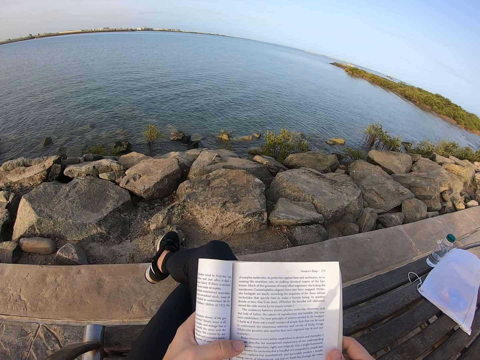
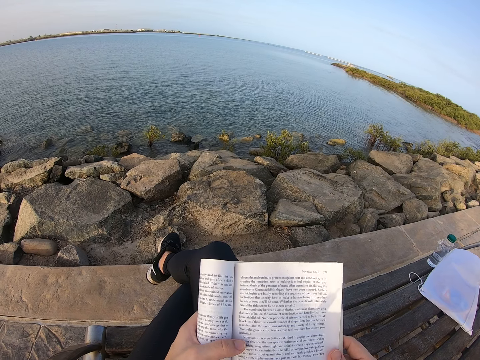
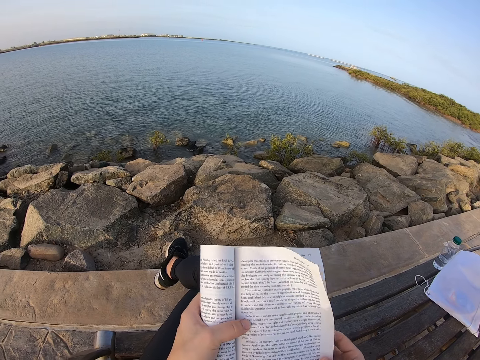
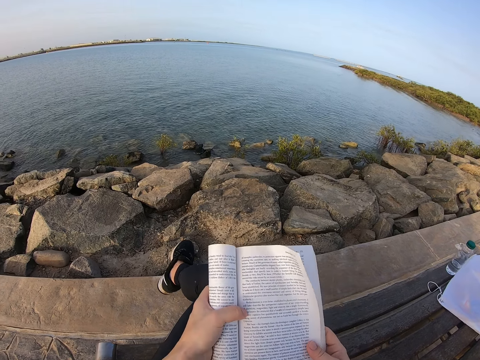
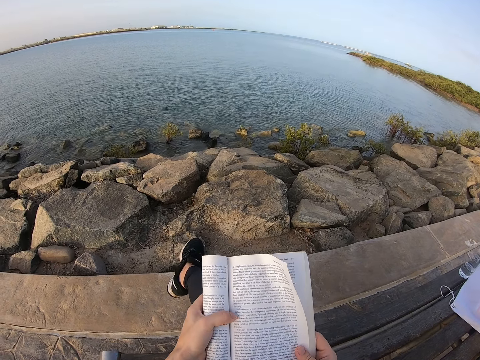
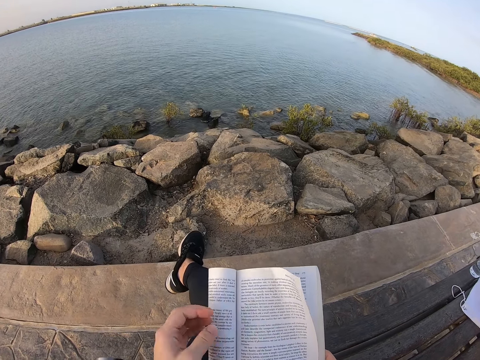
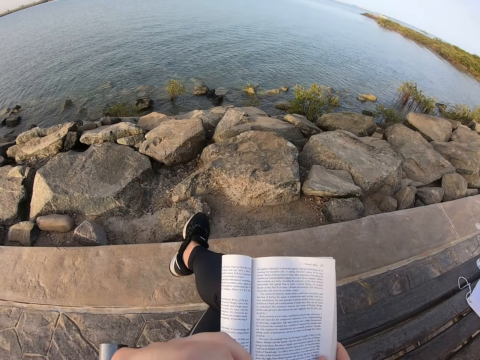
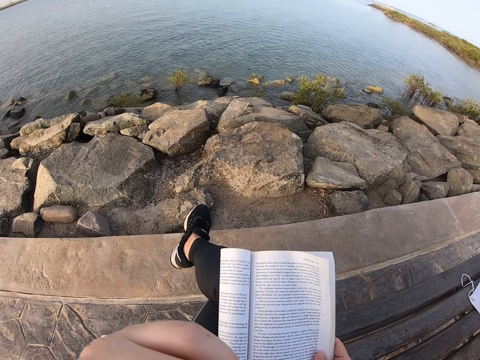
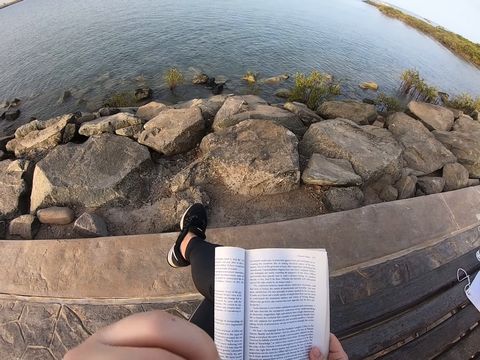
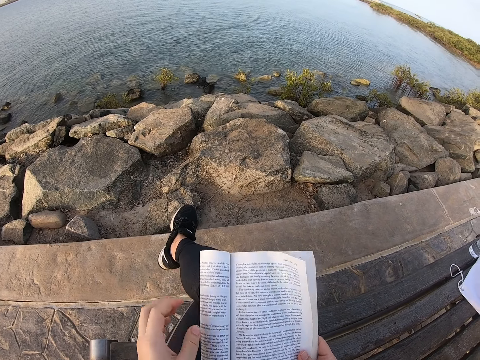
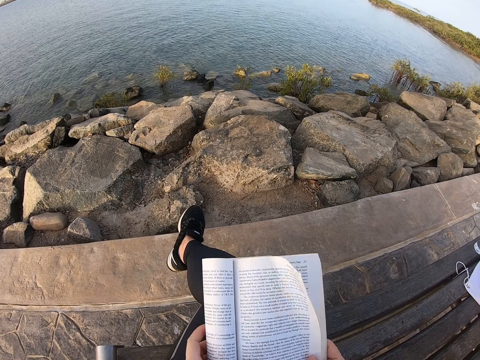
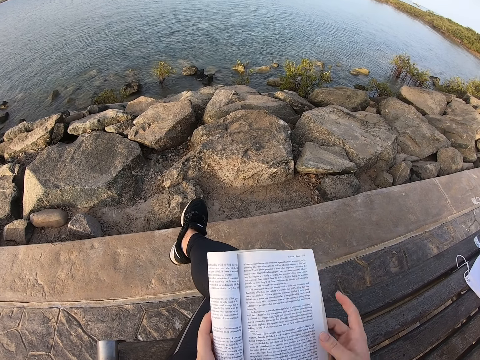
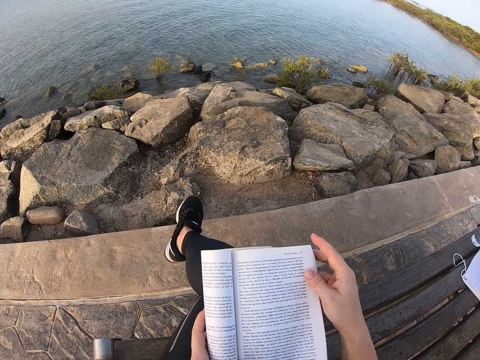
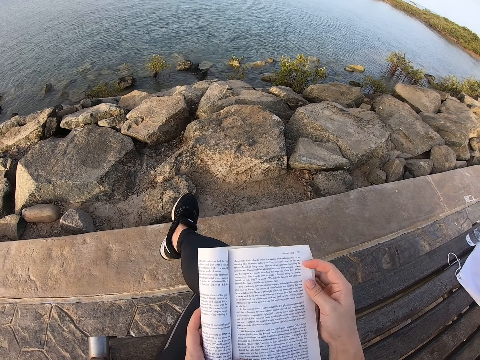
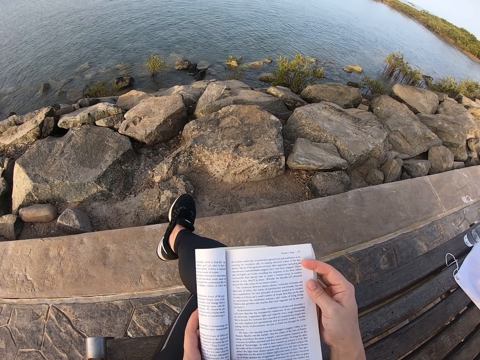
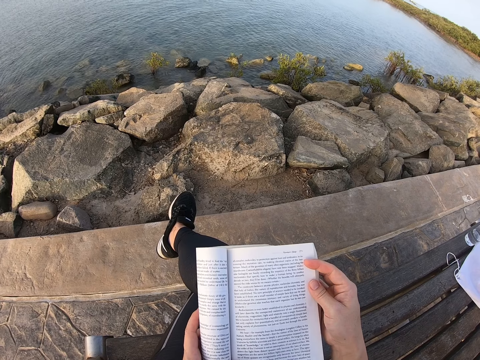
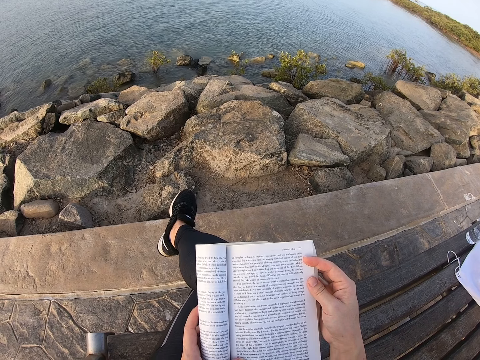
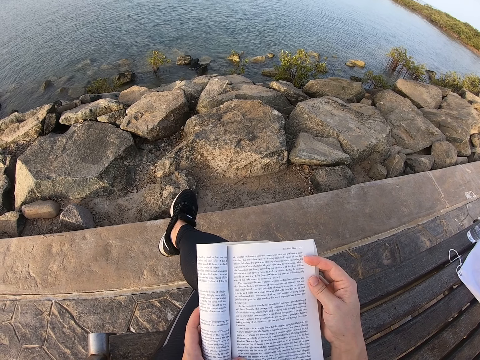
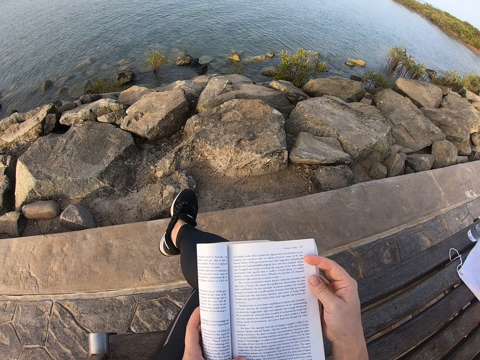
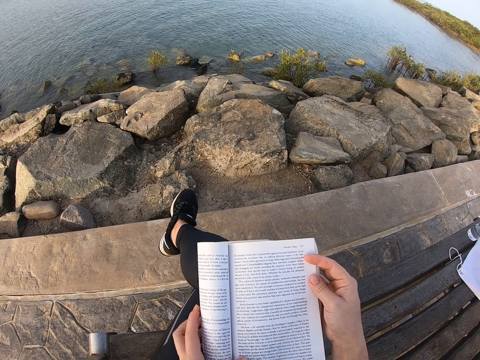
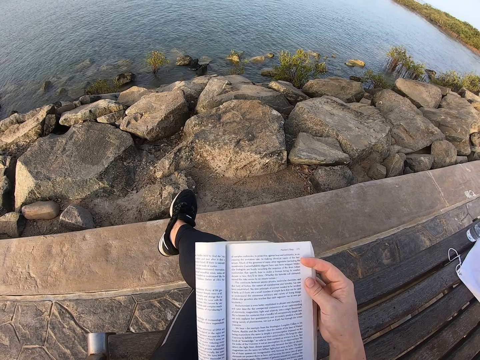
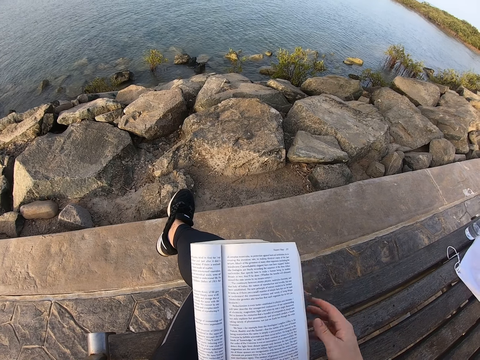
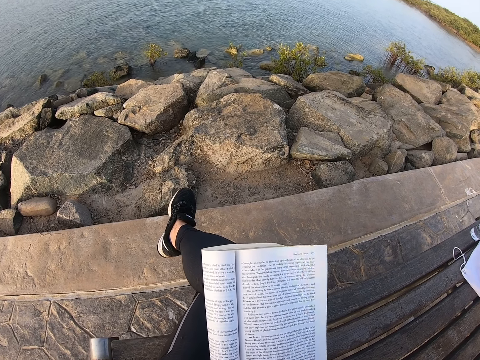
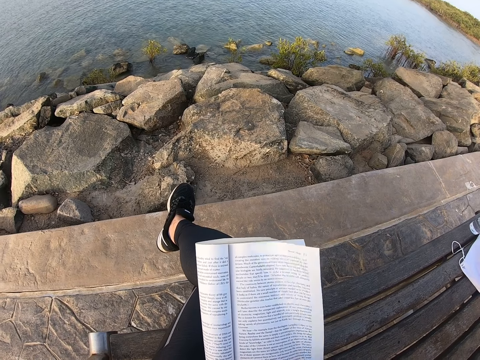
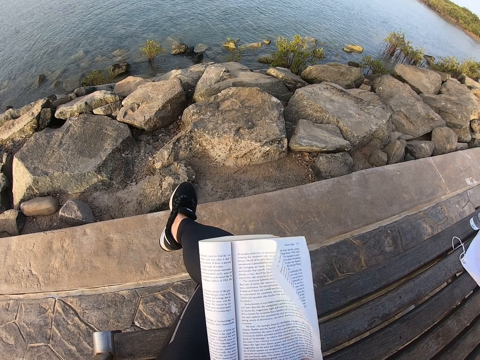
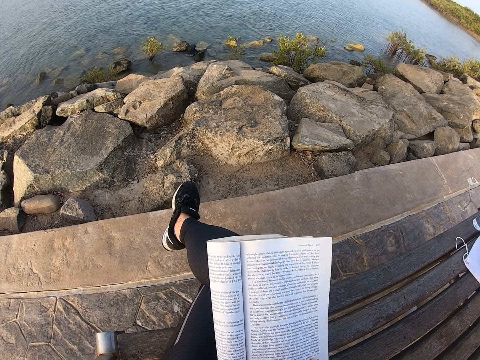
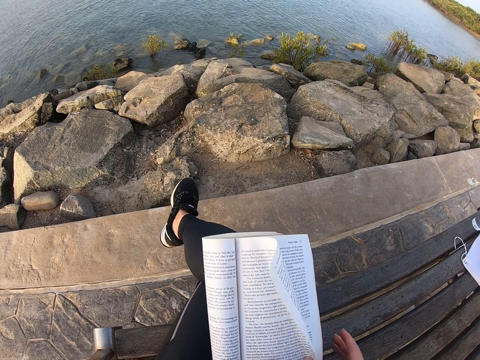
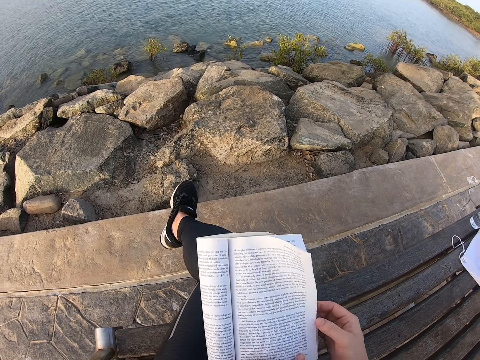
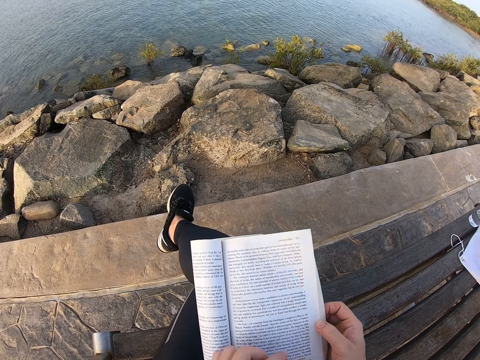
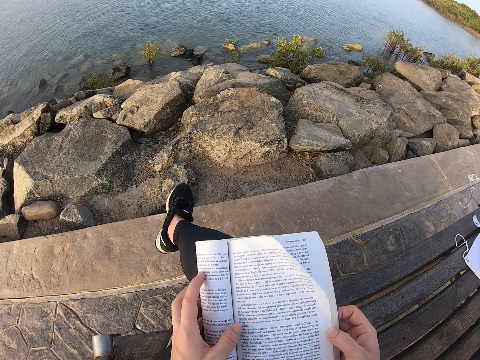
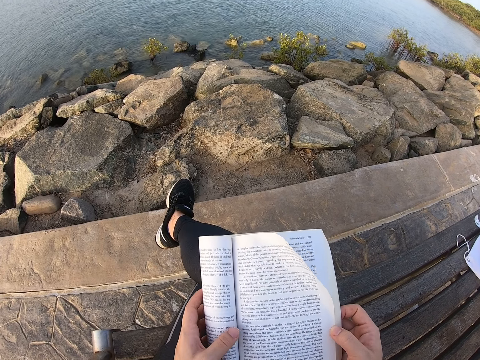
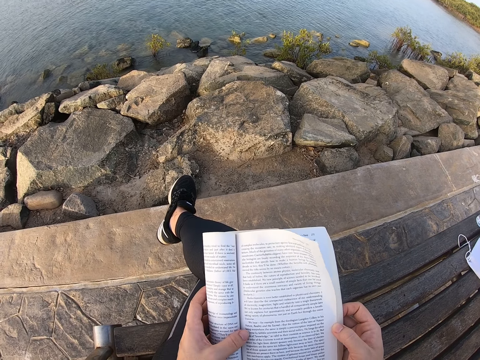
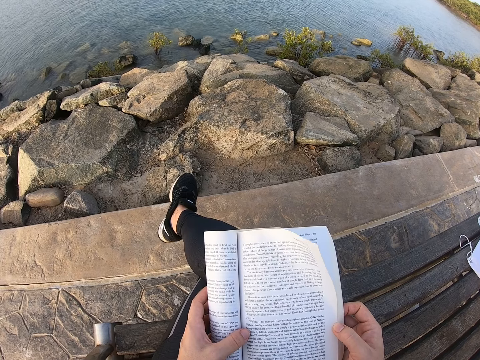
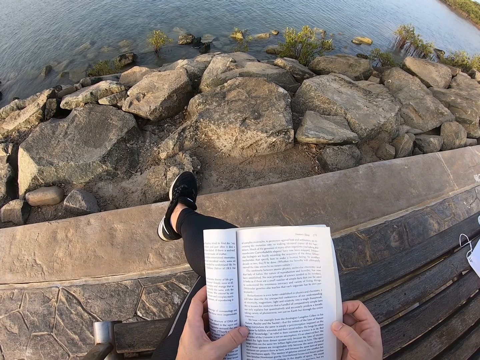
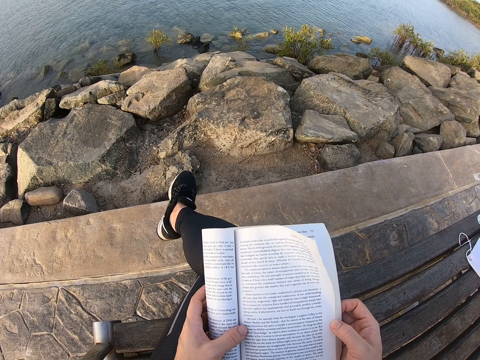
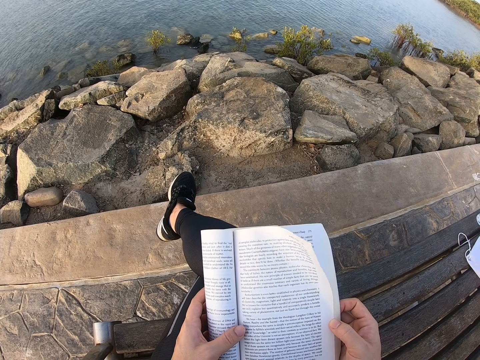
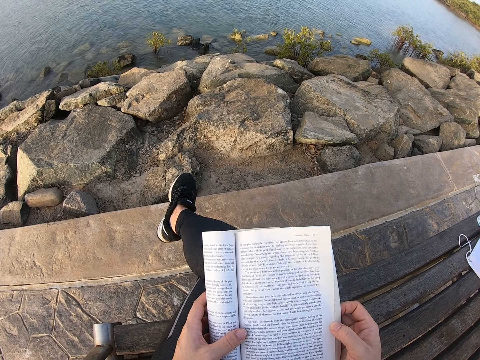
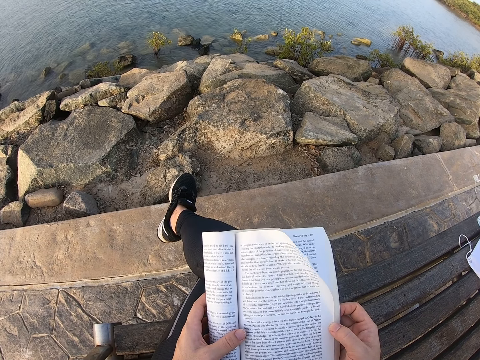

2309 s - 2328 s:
The camera wearer leans forward. She moves her arm. She places her hand on the chin and removes her hand from the chin. She holds the book. She holds the book again. She reads the book. She moves her arm. She holds the book. She reads the book.

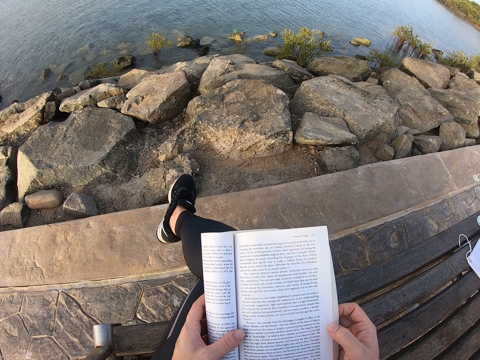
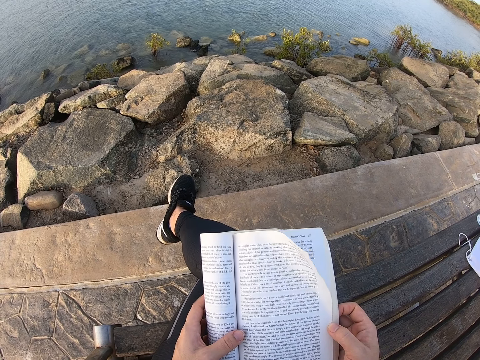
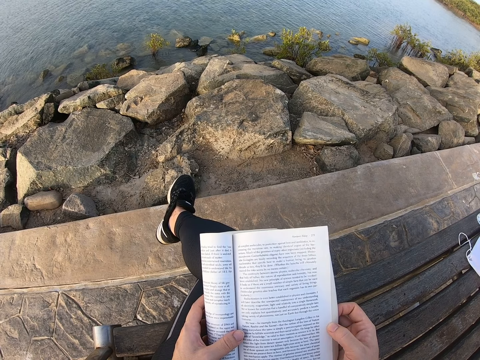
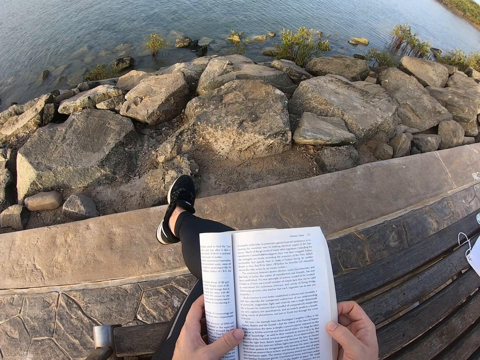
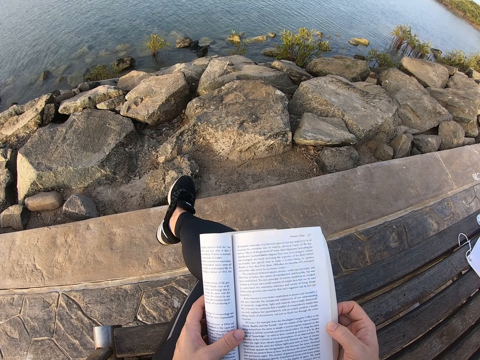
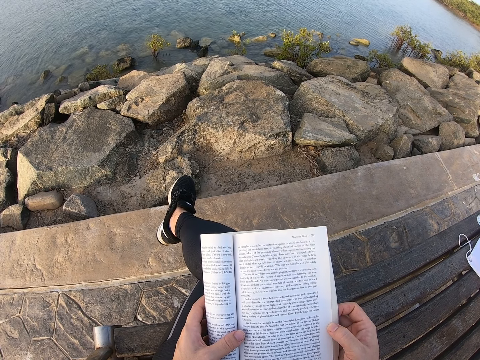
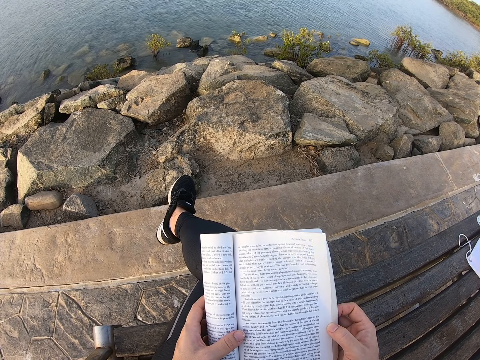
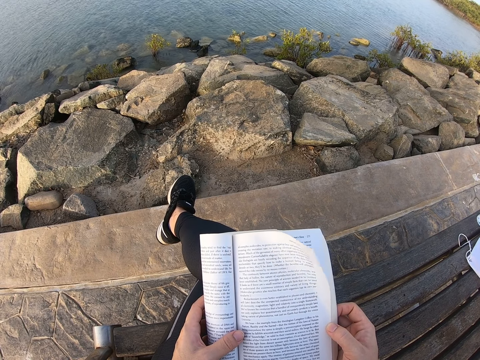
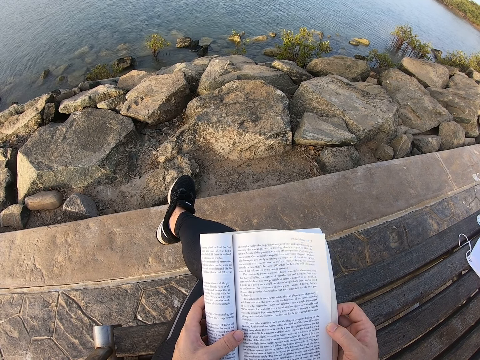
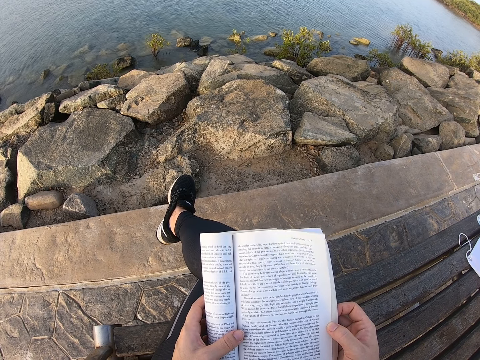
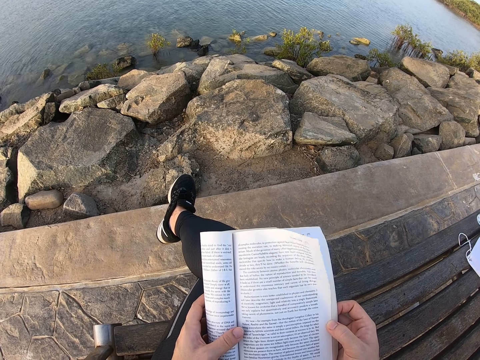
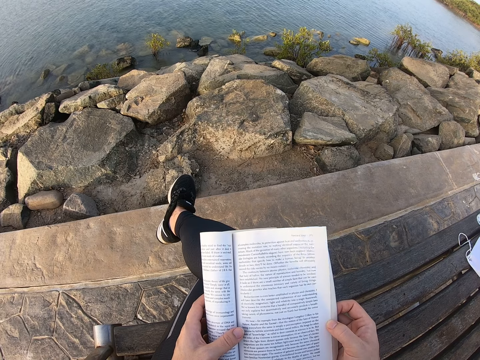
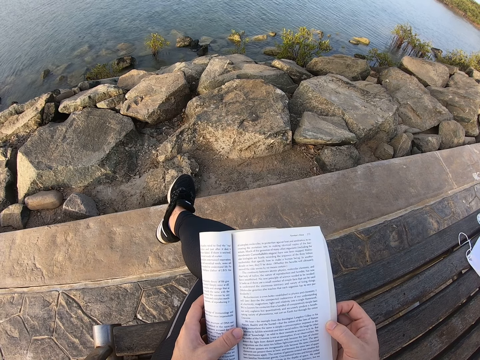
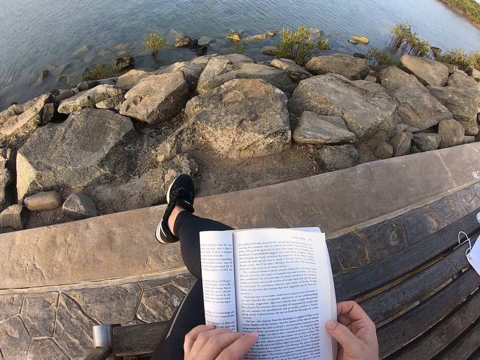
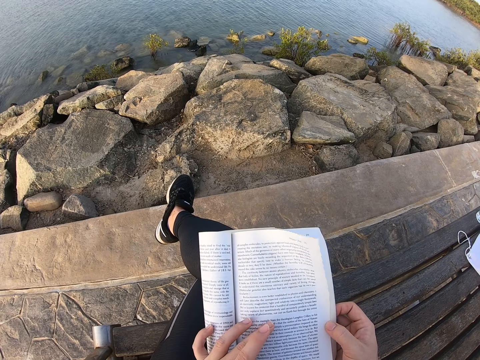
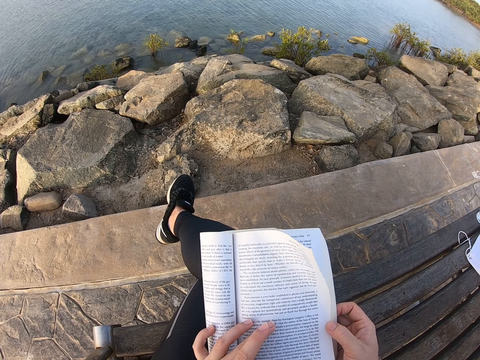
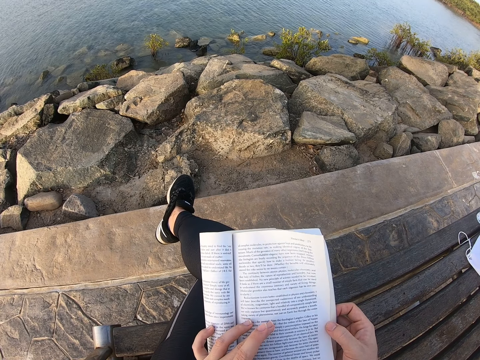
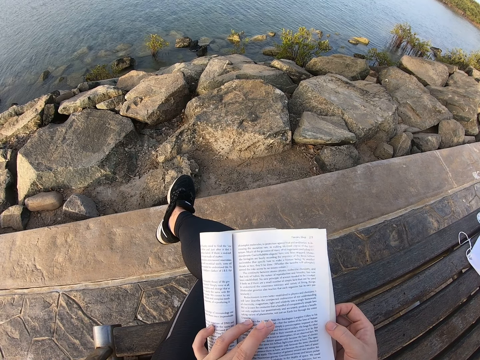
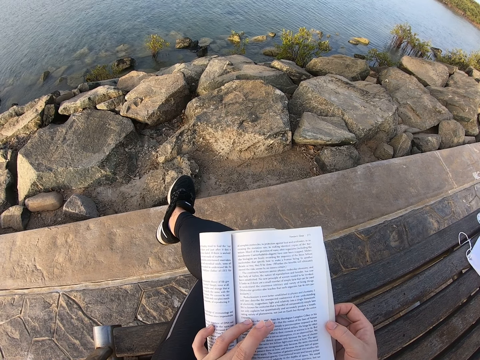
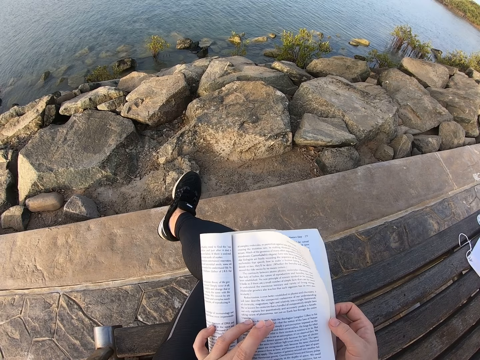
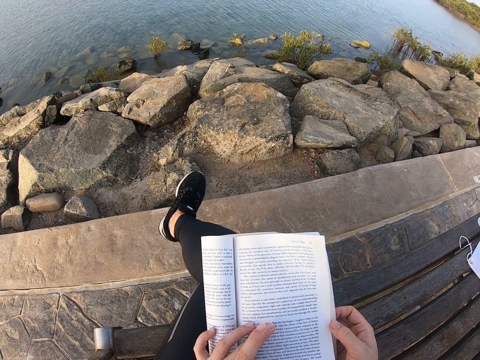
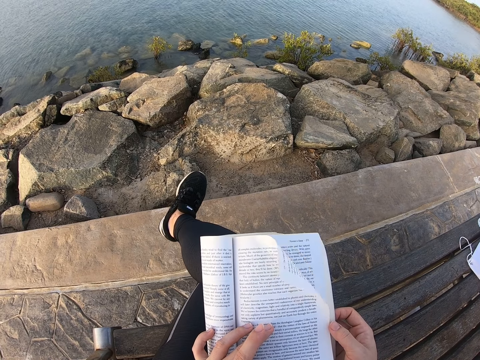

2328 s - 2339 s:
The camera wearer moves an arm. They place the left hand on the book. They read the book. They move a foot.
